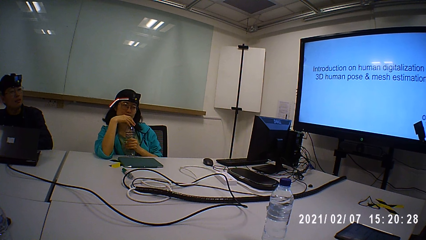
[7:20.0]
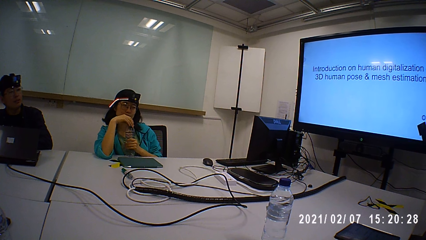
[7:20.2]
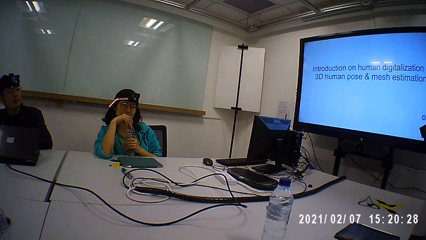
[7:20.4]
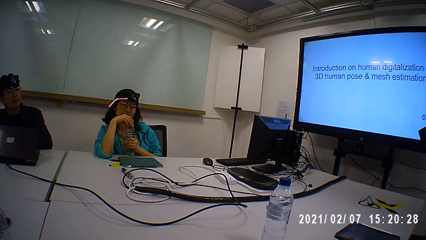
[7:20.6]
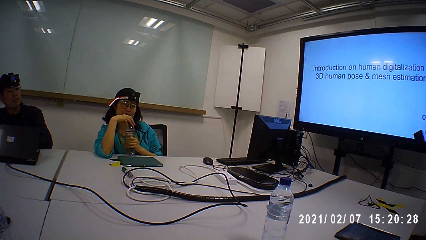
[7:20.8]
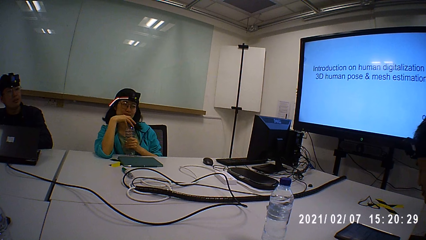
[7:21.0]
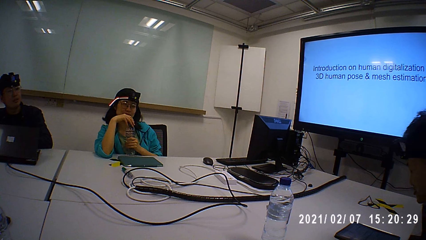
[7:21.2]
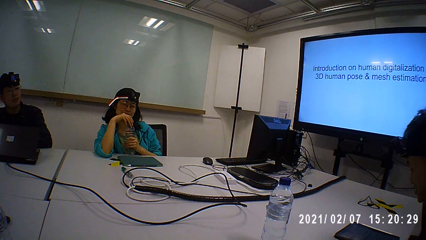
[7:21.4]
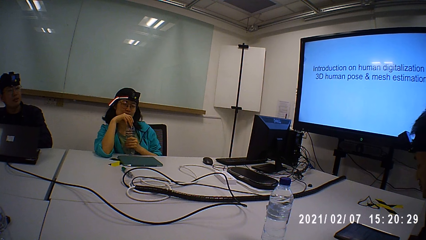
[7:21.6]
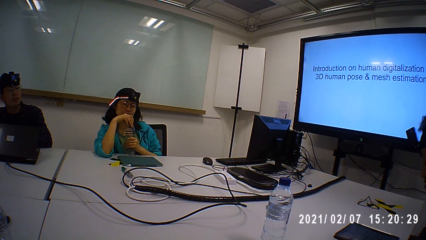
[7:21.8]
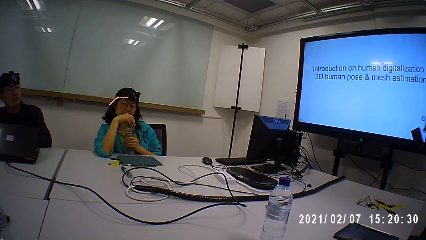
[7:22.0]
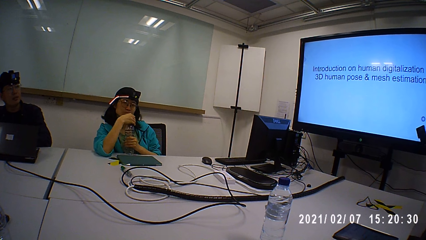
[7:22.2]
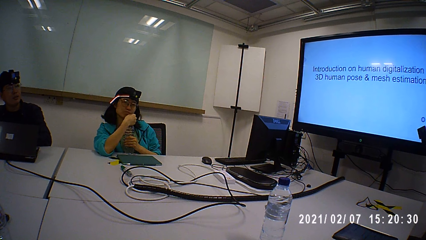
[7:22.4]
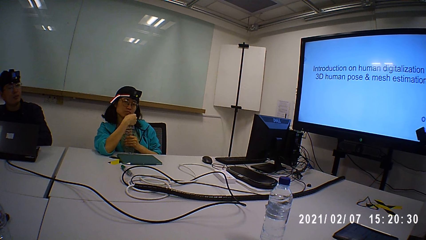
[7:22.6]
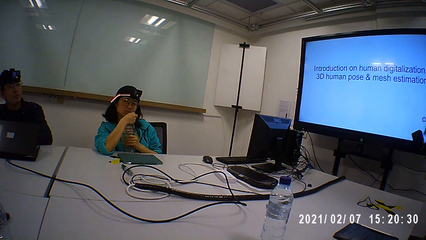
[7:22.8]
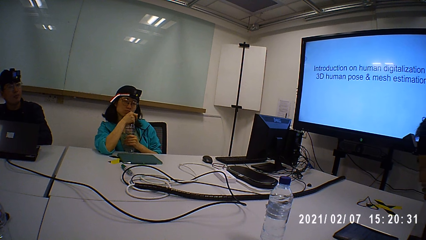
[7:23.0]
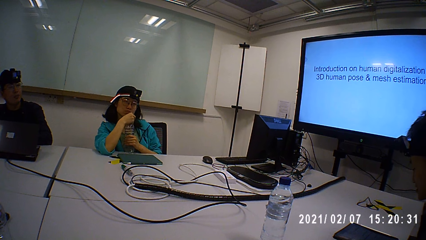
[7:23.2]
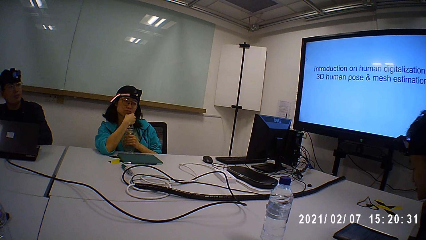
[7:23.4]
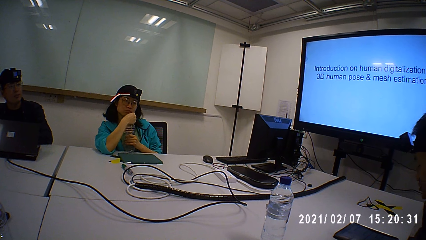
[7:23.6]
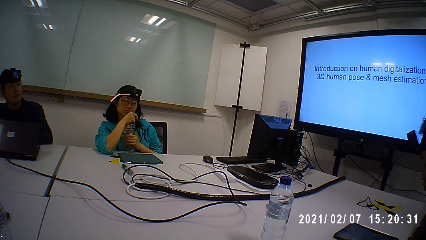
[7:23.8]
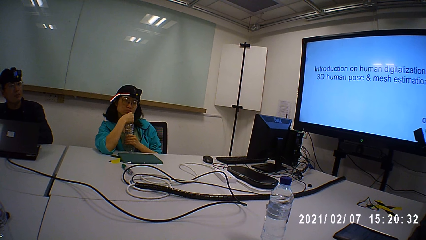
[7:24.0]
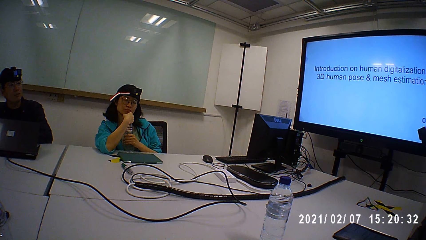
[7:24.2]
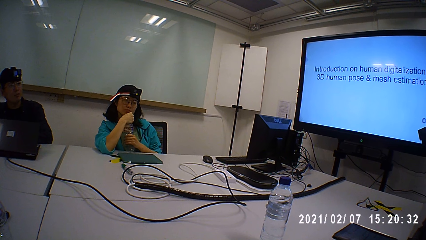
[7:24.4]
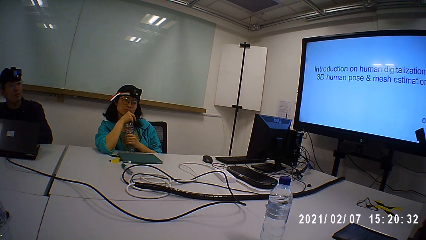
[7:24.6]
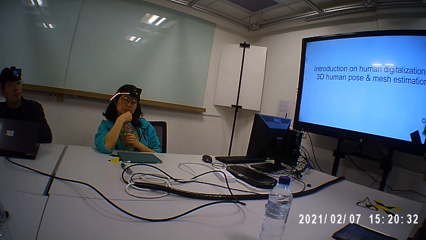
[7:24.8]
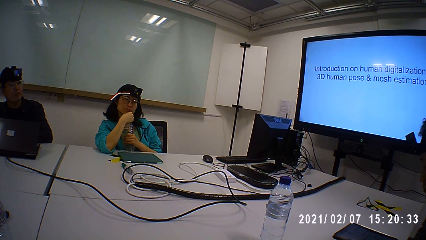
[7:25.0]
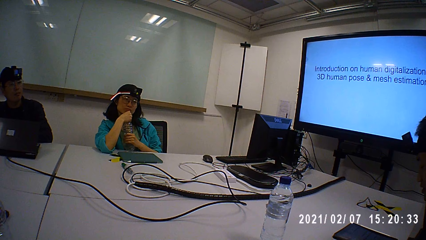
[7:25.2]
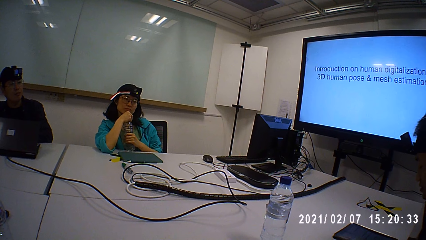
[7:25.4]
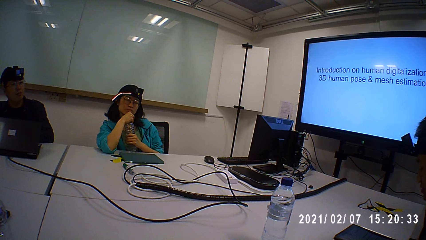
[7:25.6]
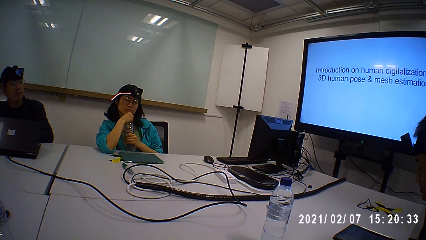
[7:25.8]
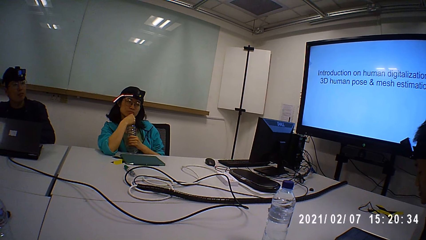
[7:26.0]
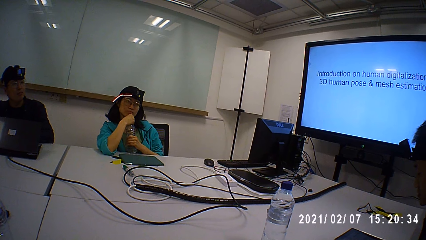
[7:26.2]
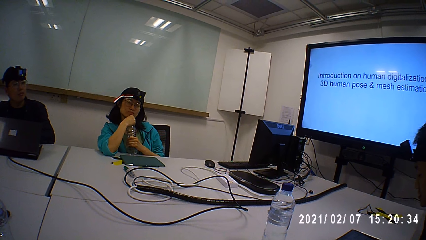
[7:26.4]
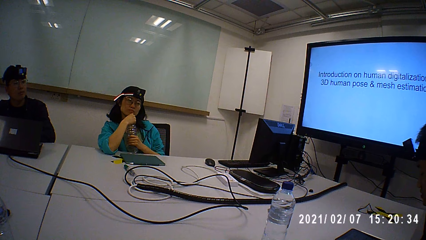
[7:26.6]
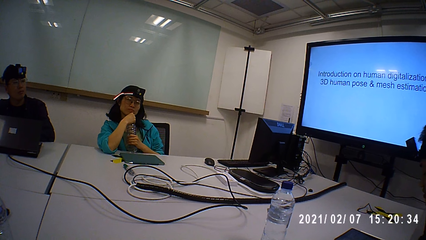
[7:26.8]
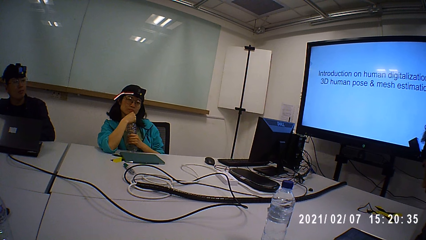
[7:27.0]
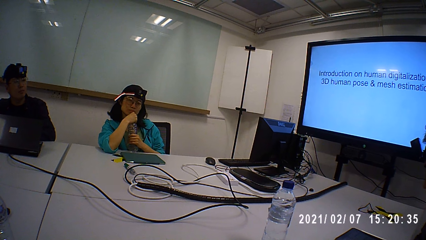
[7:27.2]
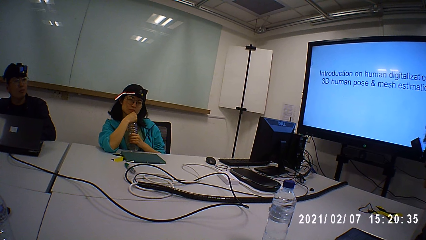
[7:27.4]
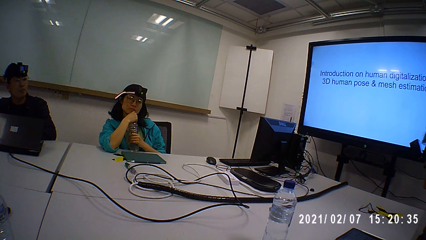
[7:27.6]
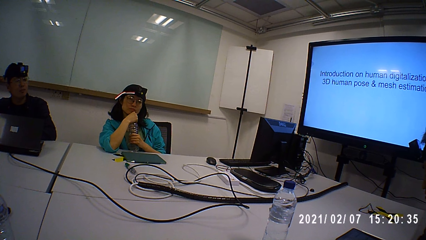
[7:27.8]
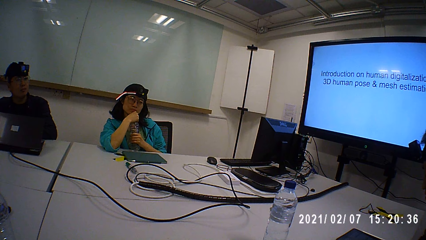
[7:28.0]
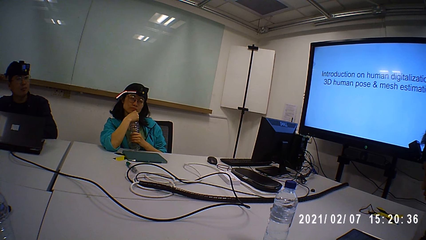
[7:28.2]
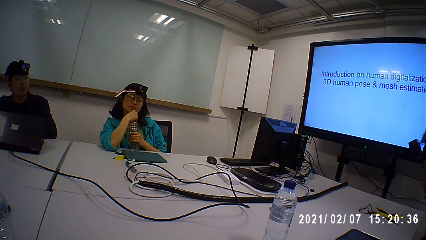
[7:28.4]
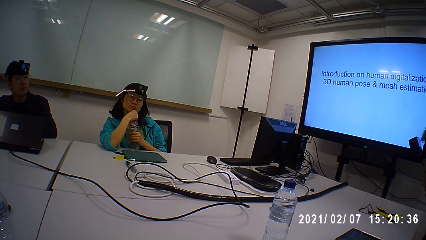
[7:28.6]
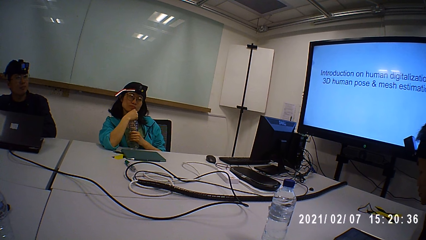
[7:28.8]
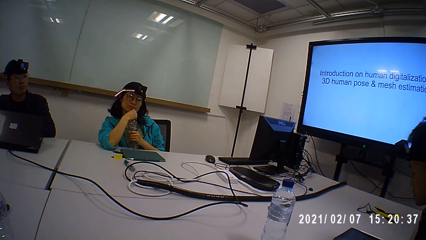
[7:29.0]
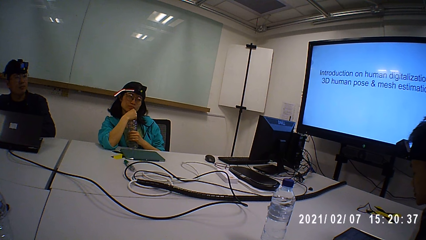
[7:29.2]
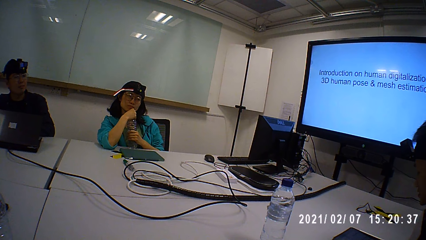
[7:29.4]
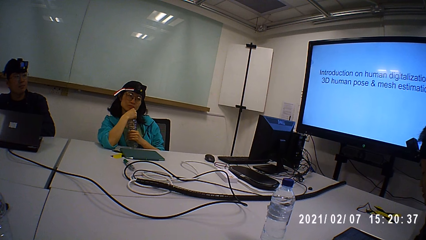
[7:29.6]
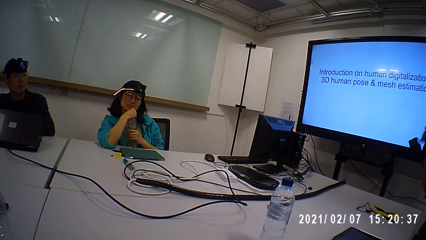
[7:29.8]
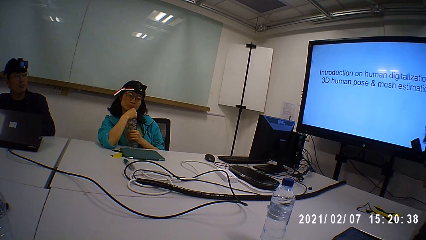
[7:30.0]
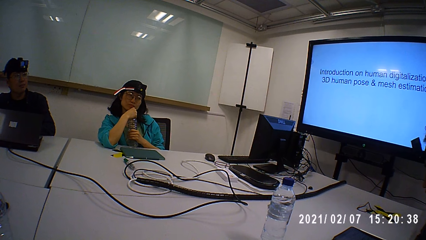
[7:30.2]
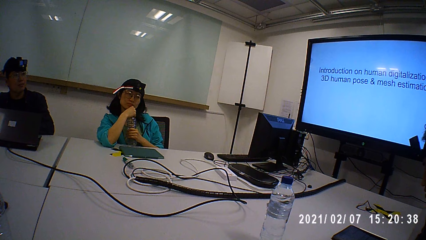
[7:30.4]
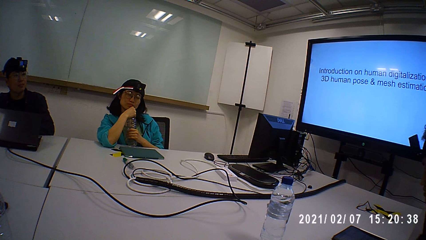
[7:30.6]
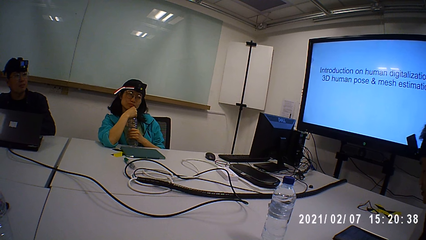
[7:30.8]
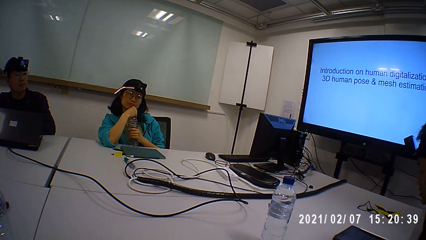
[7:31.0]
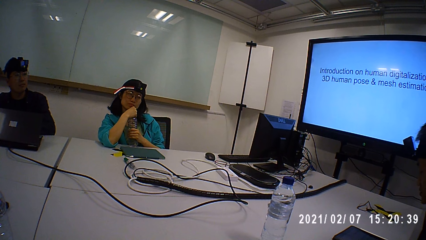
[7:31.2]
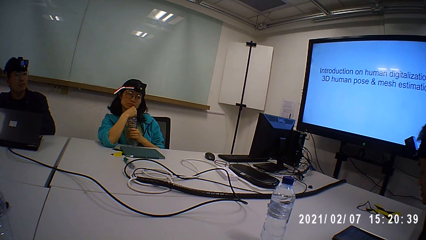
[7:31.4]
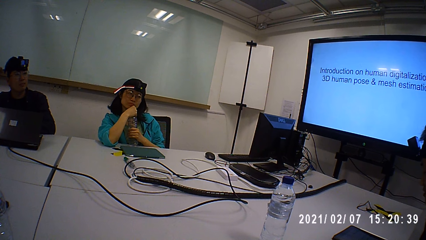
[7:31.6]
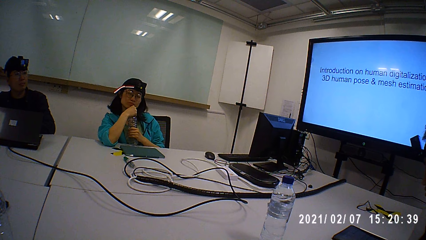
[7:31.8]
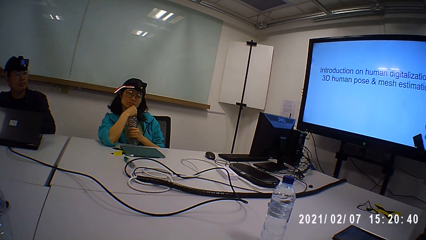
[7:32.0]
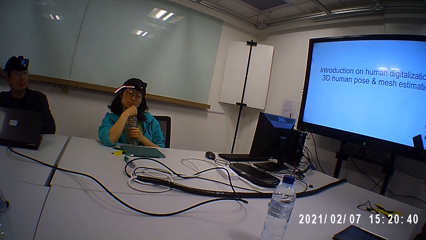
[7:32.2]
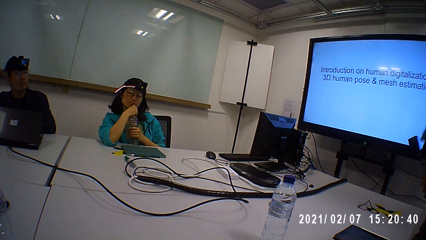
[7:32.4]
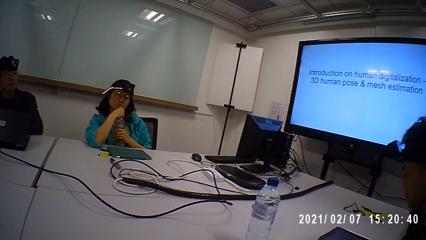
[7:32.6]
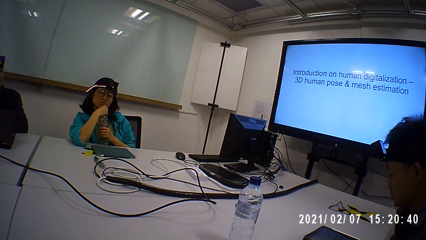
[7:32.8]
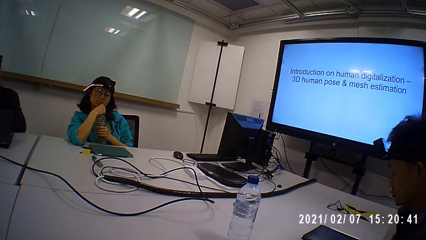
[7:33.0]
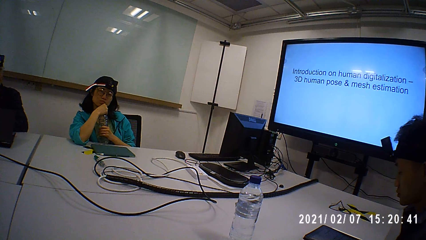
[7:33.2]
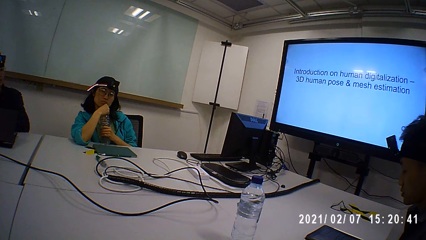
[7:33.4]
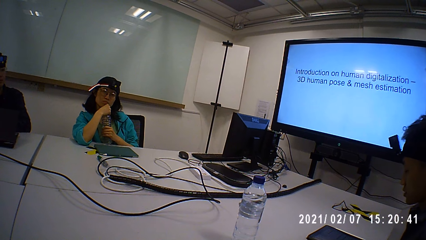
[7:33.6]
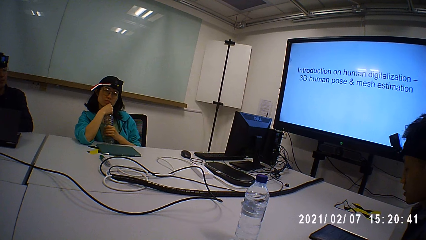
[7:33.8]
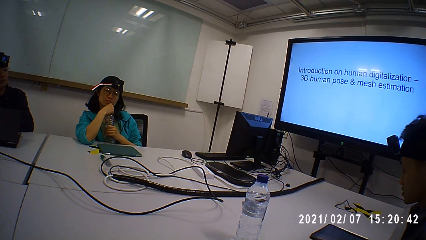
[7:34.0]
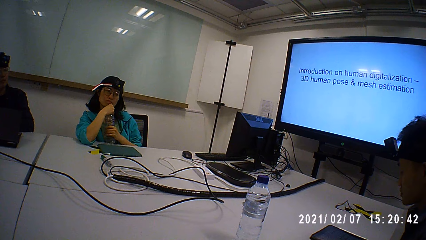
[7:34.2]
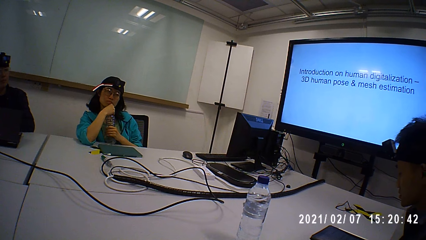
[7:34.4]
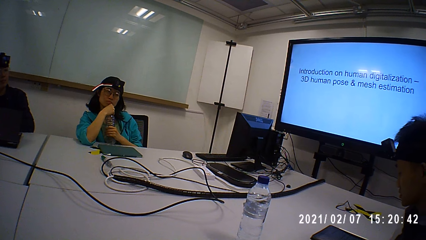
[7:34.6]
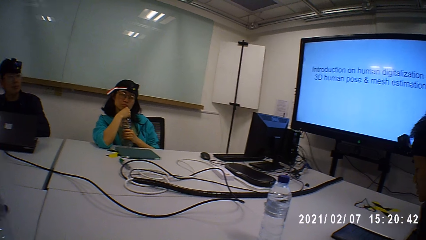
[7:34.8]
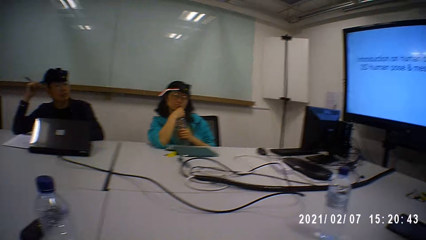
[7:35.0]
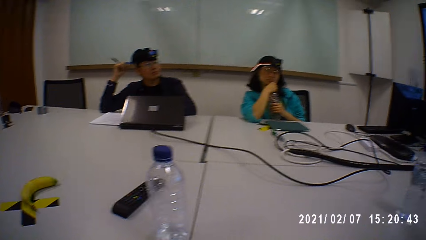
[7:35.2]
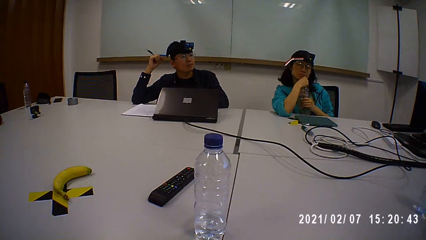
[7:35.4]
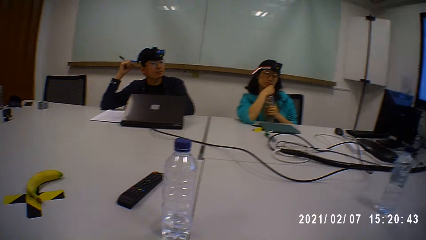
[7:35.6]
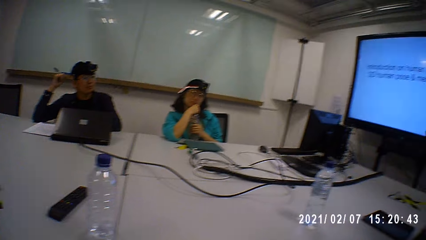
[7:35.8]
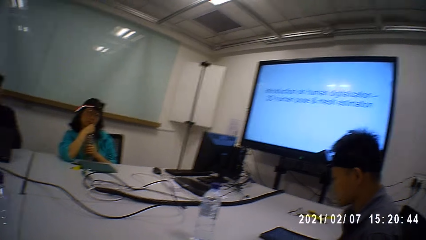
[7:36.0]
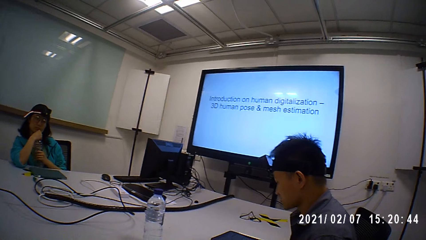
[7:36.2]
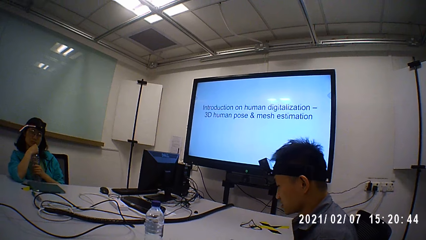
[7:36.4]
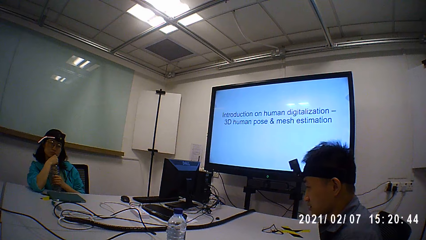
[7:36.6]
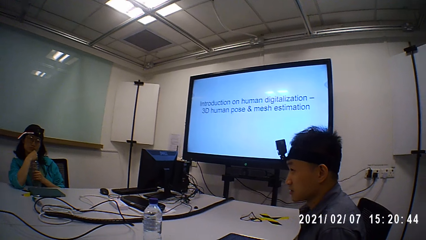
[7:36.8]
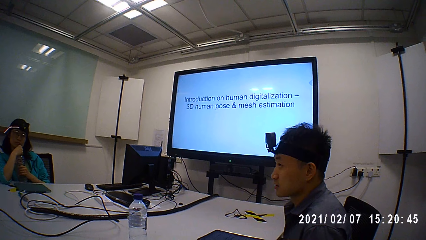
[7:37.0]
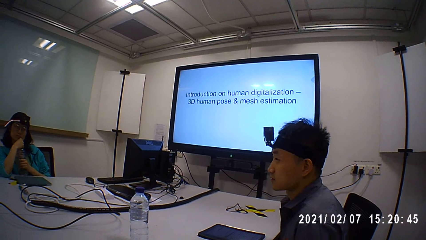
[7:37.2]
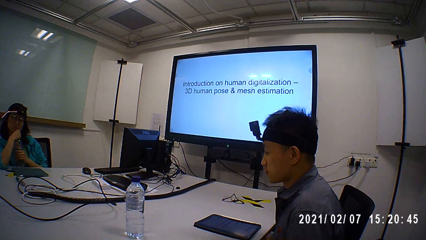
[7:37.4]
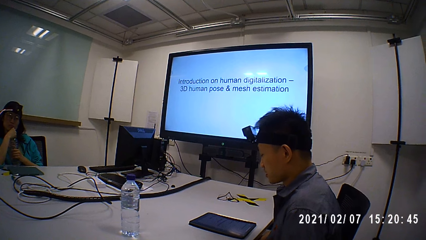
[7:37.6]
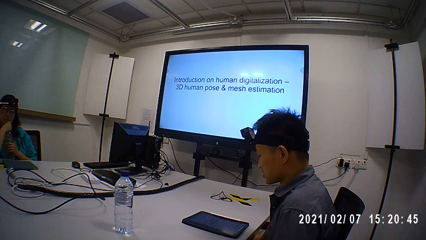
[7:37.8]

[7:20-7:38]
The camera wearer looks around.
